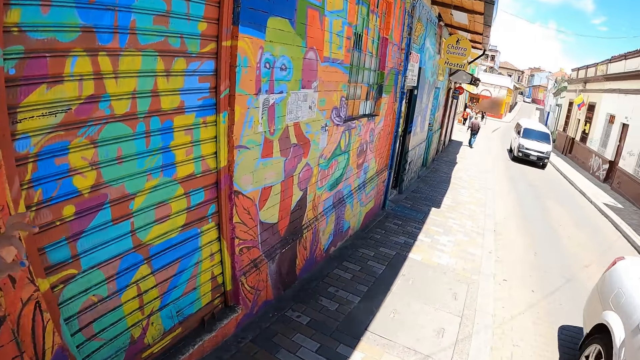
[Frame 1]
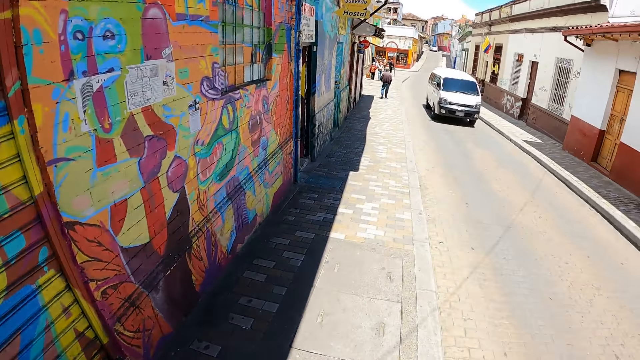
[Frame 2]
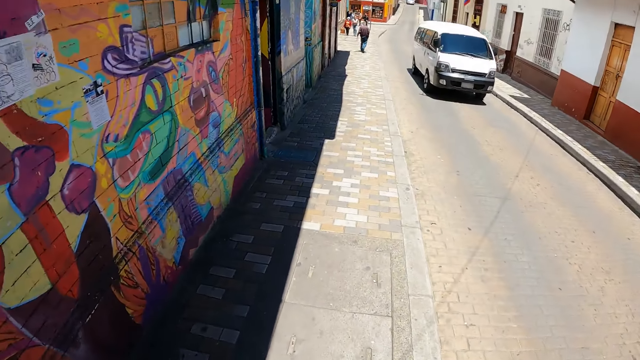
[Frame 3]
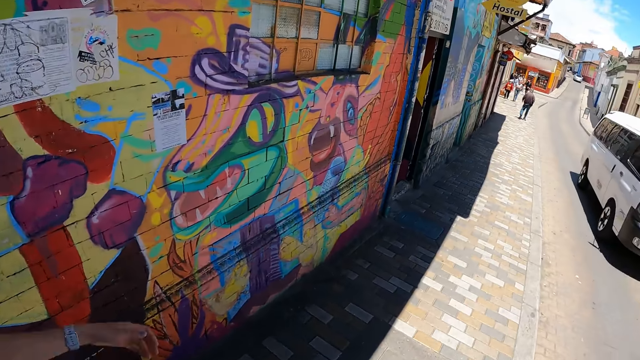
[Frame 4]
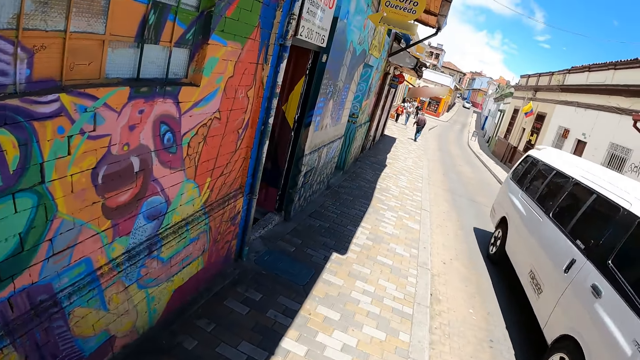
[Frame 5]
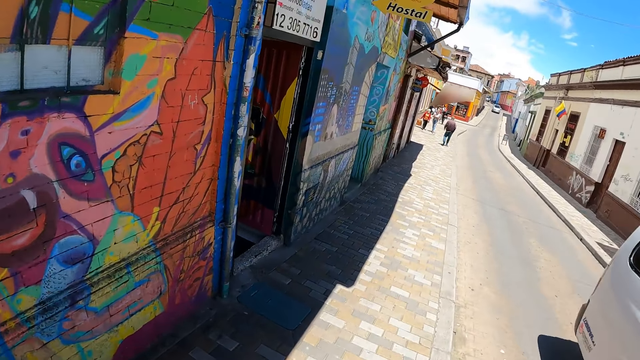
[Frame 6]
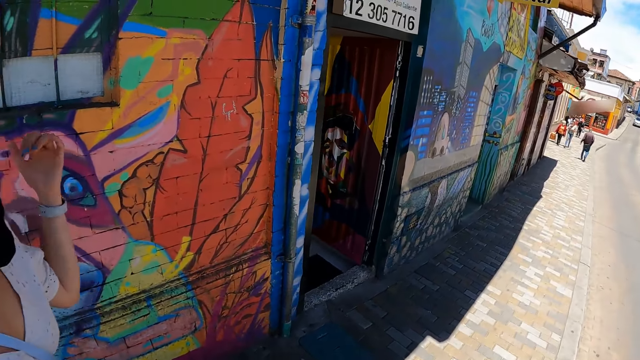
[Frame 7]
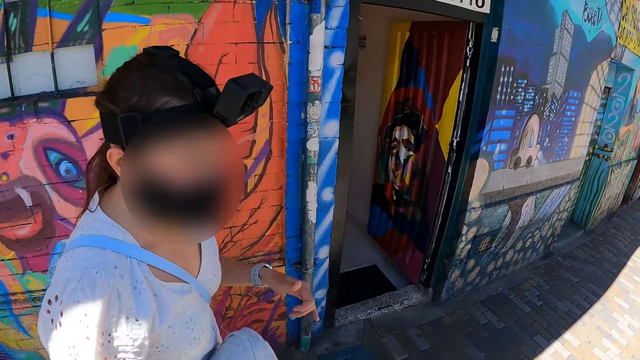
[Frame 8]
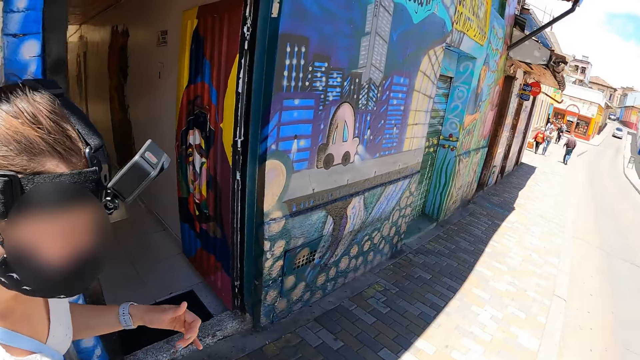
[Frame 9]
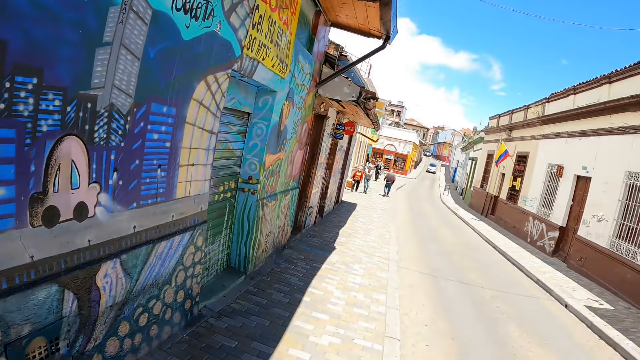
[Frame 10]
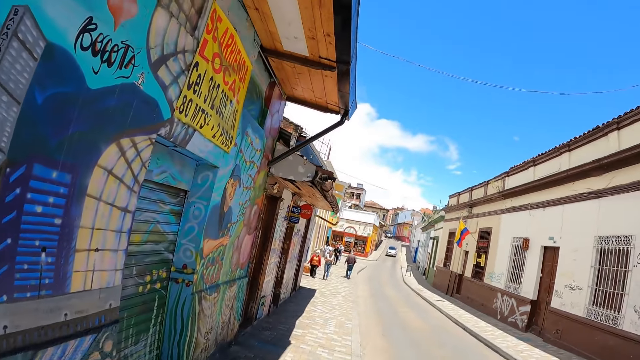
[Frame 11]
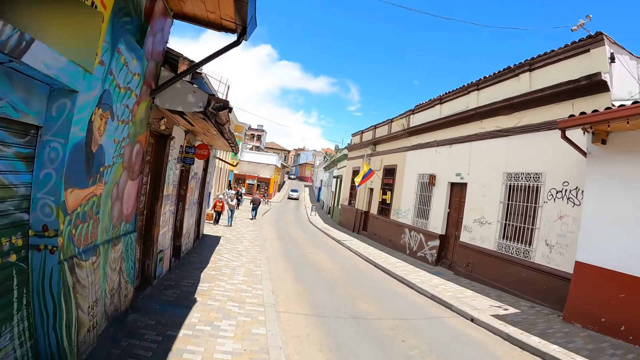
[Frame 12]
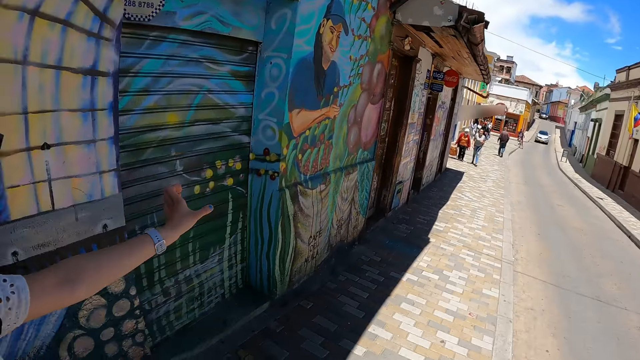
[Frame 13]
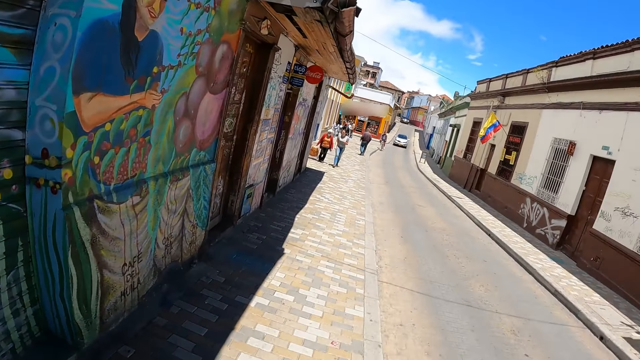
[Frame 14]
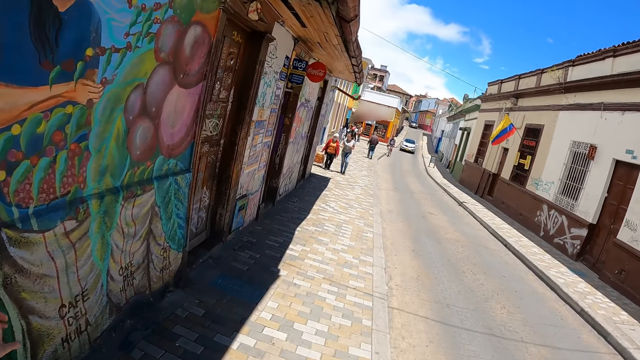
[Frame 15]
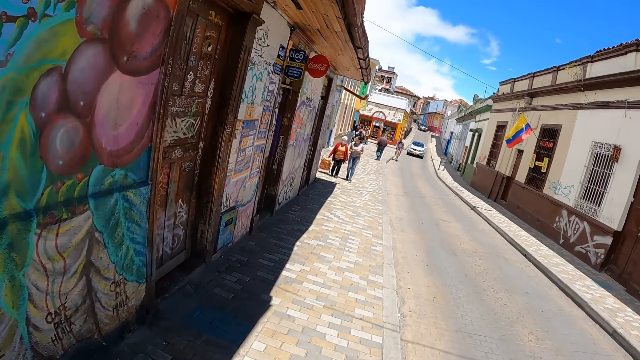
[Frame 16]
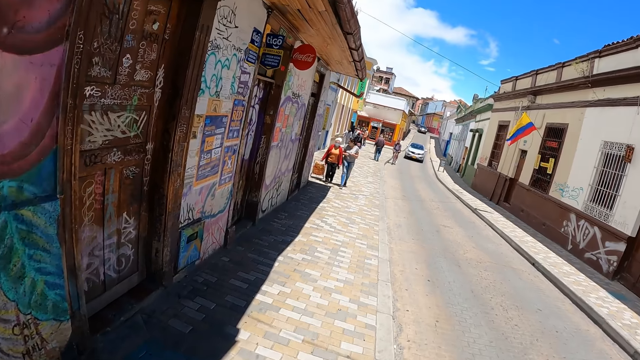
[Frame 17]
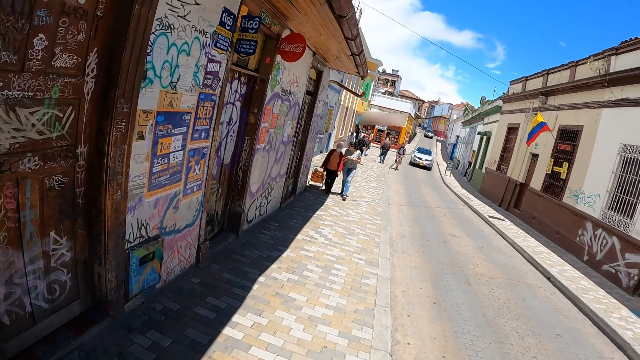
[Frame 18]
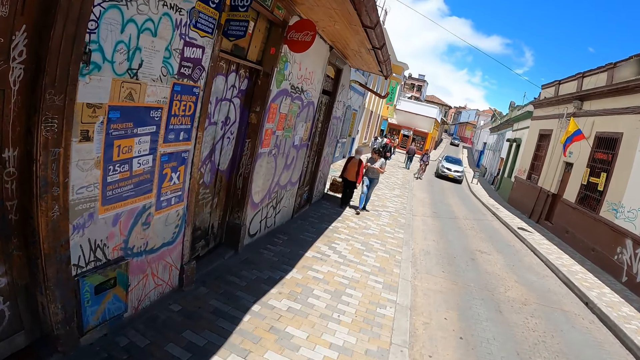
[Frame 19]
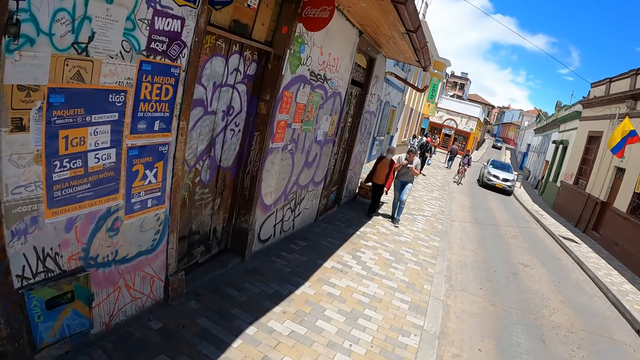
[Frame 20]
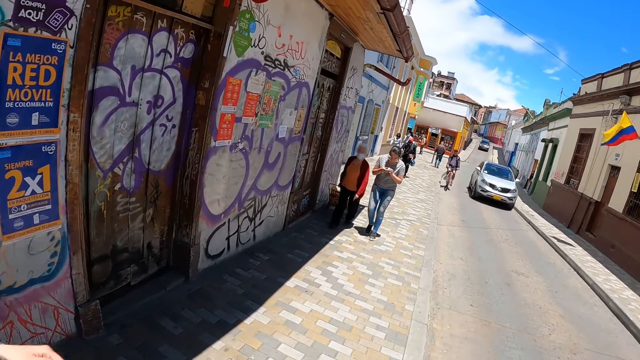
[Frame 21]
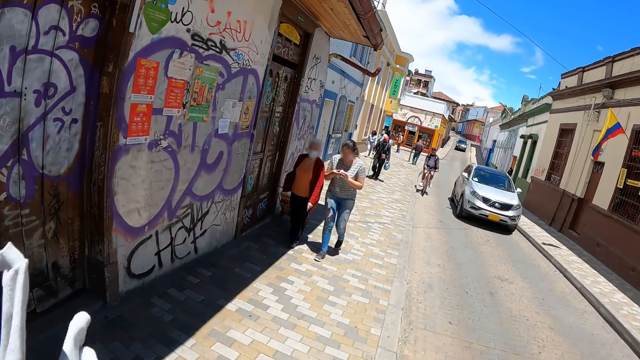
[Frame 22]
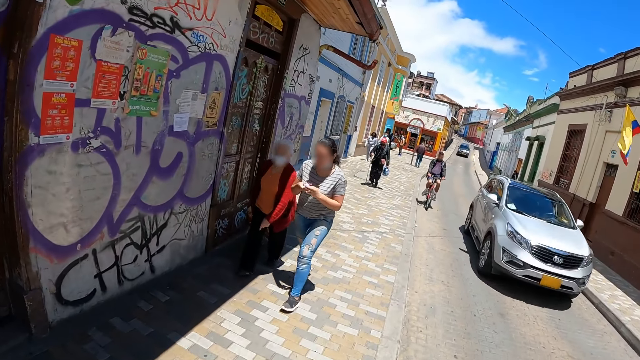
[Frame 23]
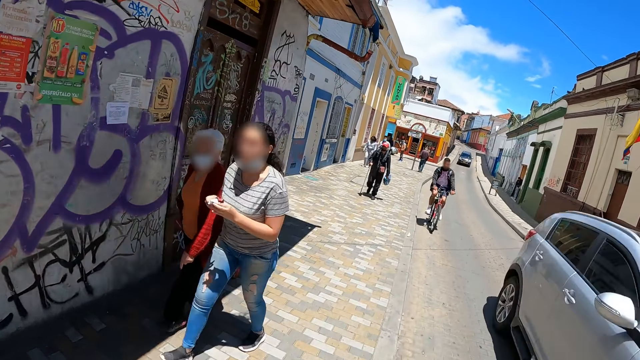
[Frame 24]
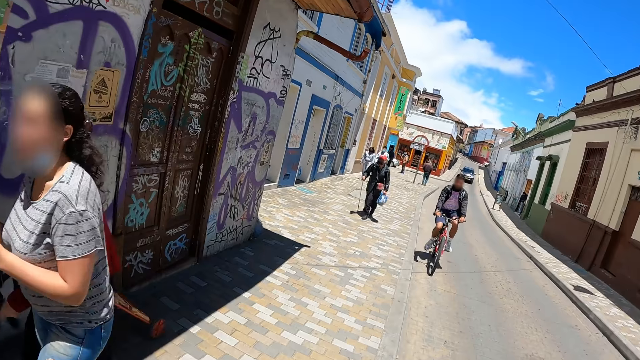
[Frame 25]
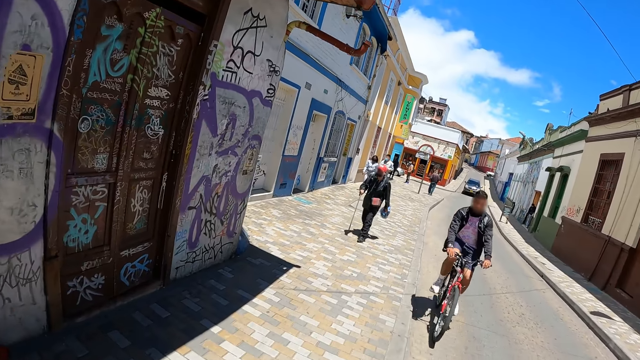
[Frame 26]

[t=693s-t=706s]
The camera wearer talks to a person on the road. They walk on the side of the road with the person.

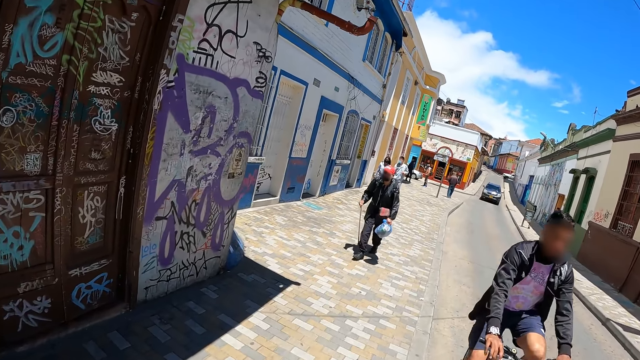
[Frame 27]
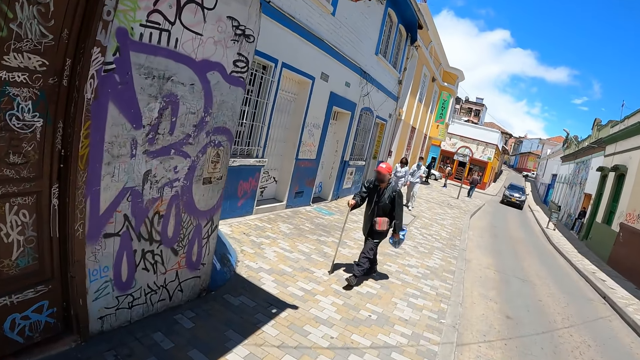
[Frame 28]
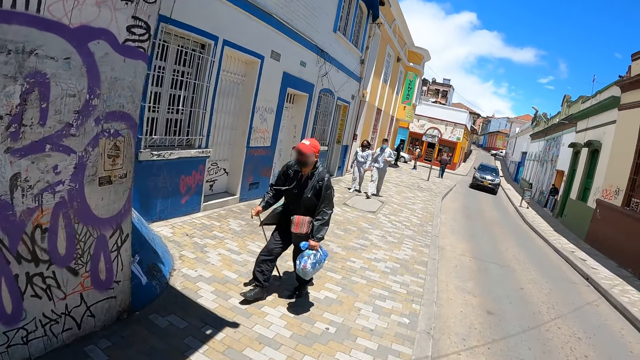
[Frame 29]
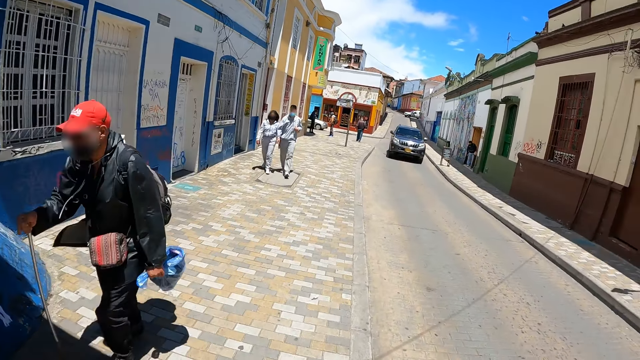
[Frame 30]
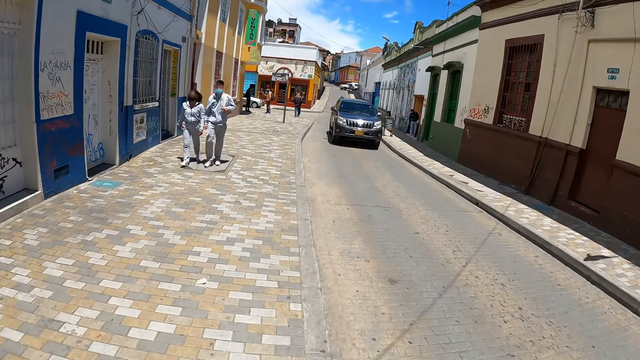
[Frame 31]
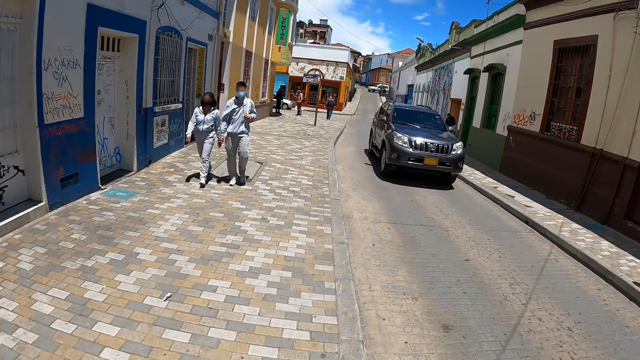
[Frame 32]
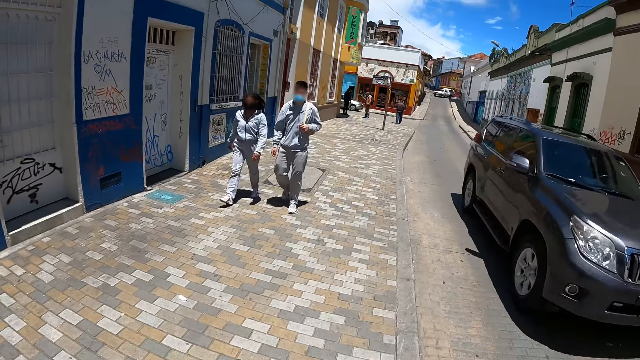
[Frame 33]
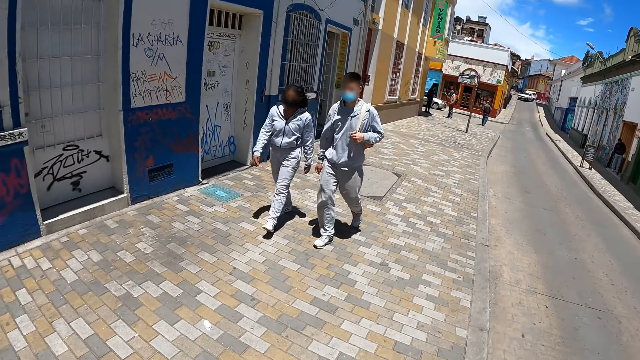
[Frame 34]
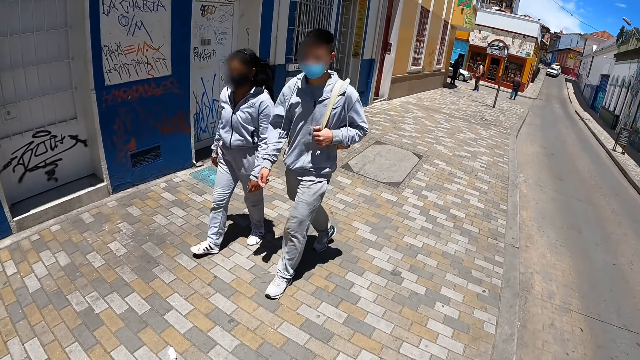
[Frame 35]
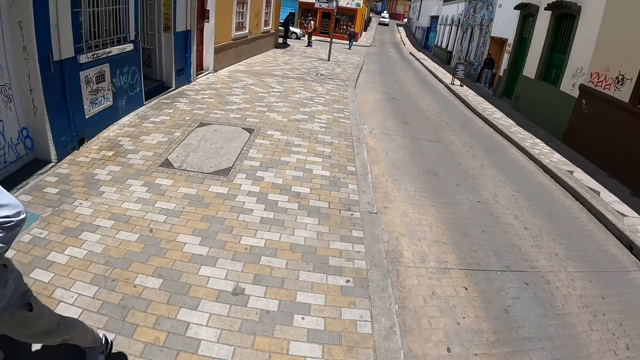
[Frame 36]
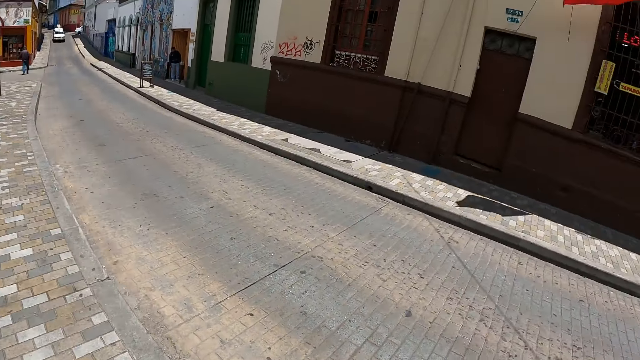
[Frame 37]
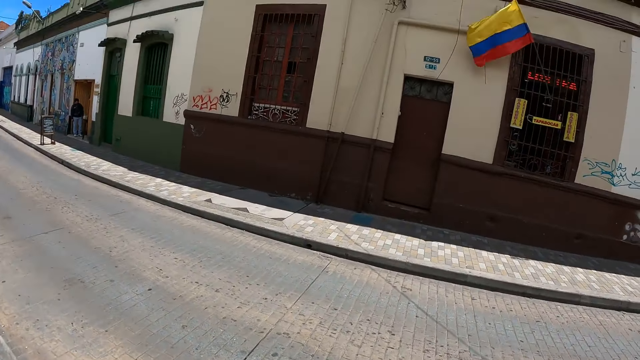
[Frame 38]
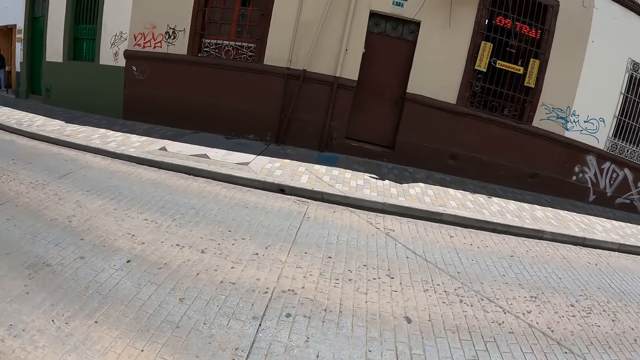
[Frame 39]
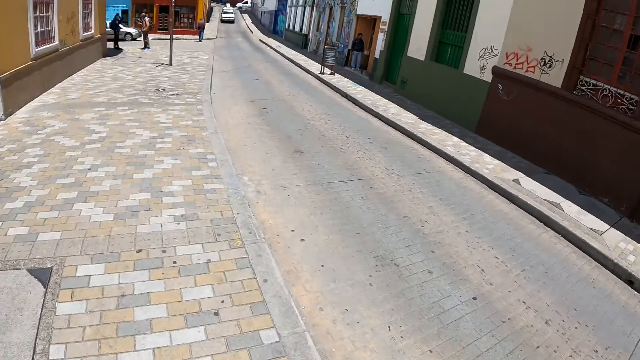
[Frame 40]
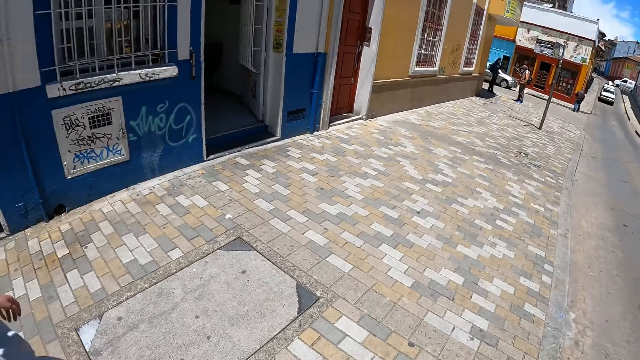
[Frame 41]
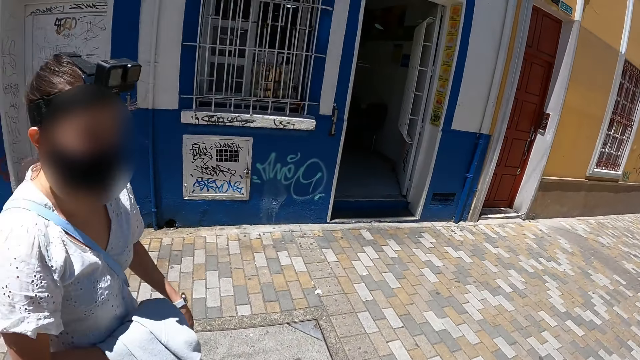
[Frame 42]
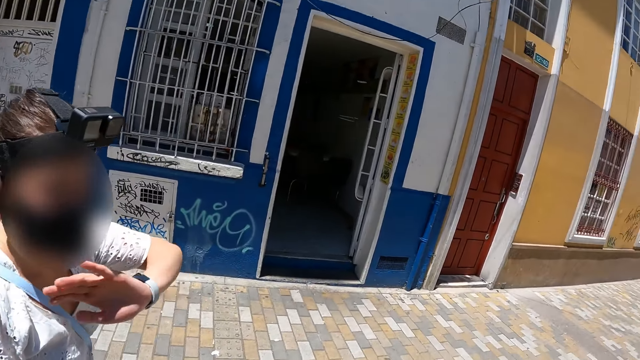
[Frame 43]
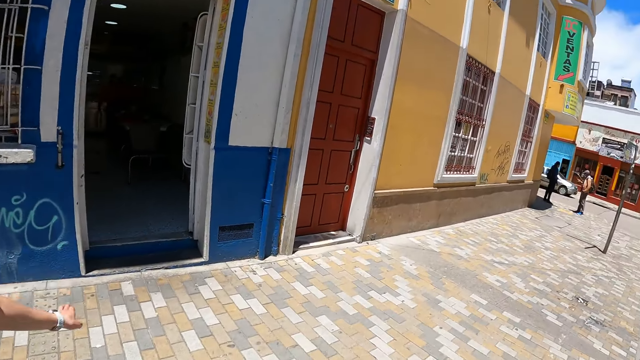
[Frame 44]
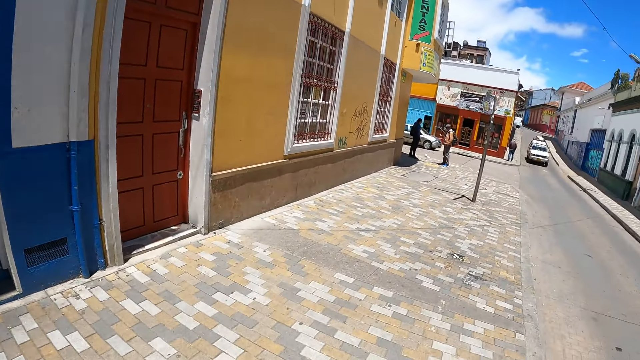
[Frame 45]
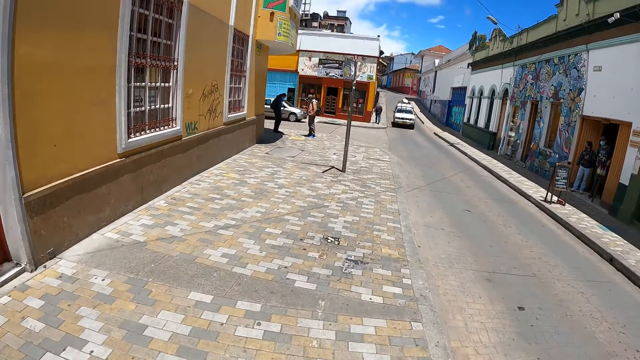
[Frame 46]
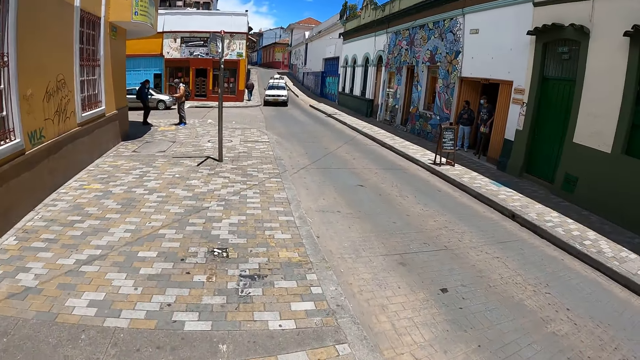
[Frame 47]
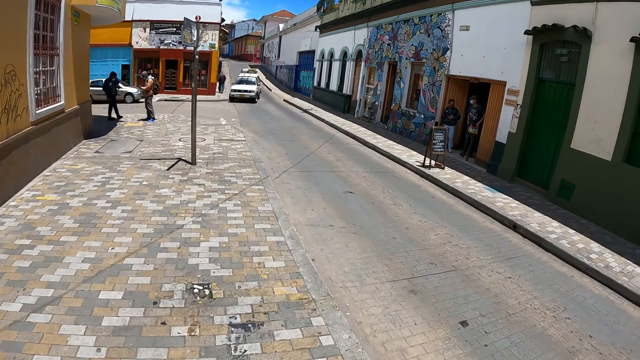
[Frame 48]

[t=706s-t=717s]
The camera wearer looks around the road. They walk on the pavement with a woman and talk to the woman on the road.
